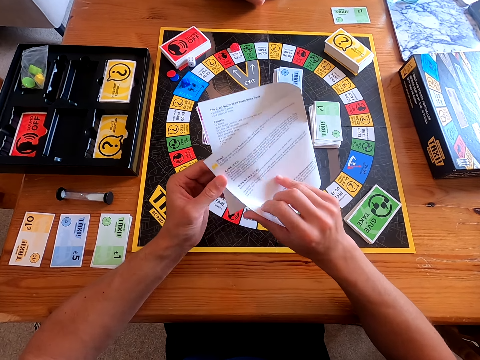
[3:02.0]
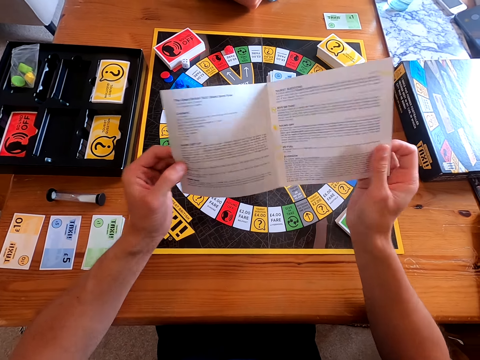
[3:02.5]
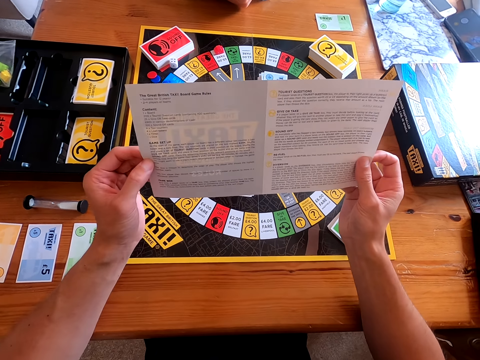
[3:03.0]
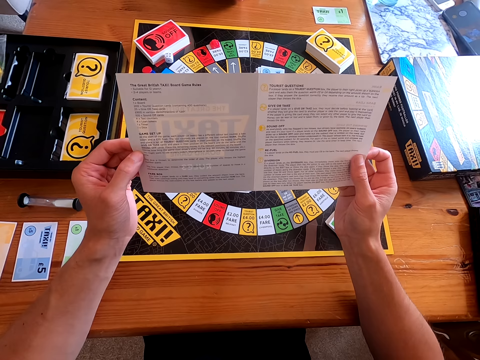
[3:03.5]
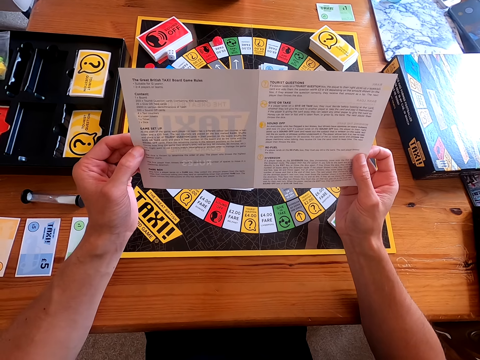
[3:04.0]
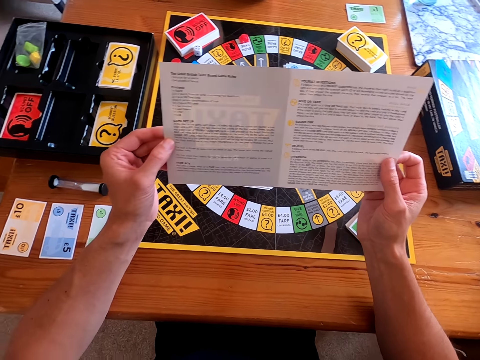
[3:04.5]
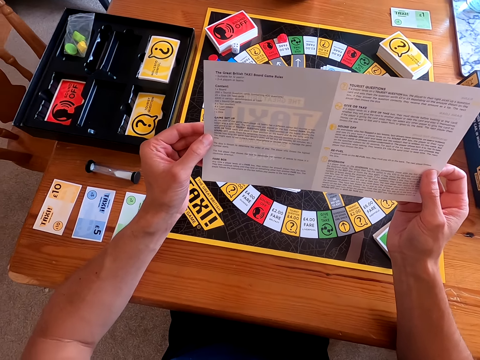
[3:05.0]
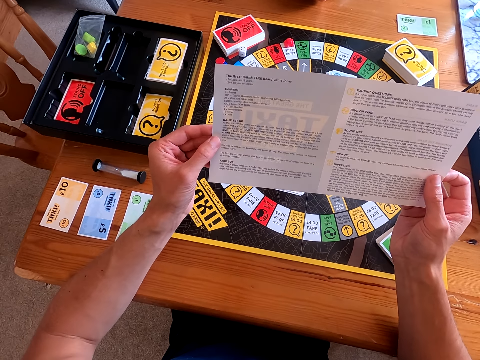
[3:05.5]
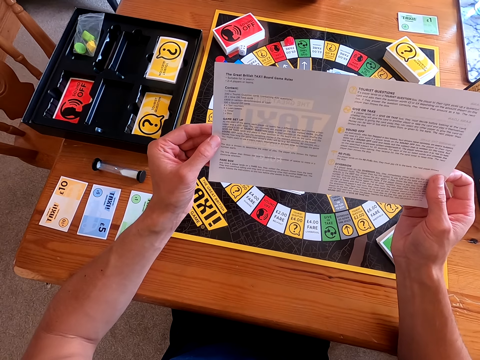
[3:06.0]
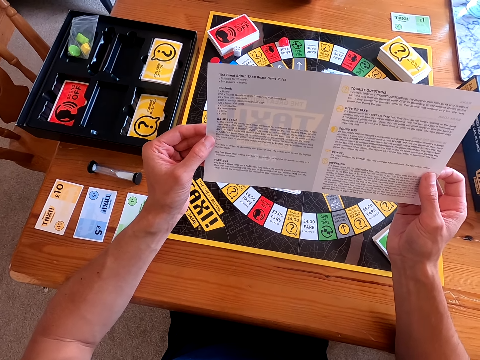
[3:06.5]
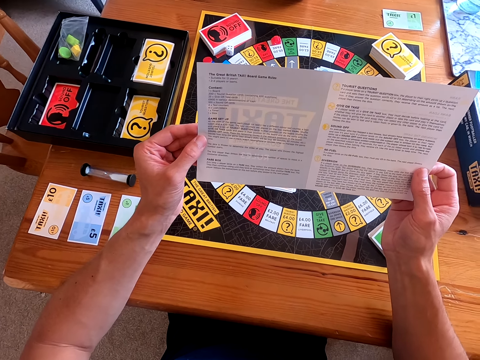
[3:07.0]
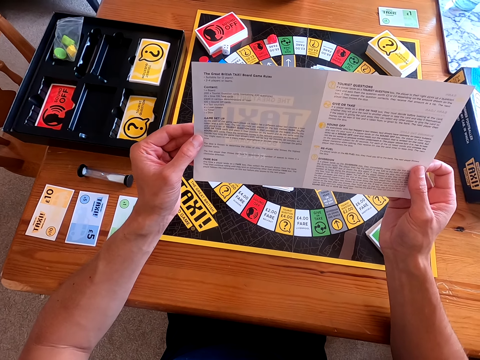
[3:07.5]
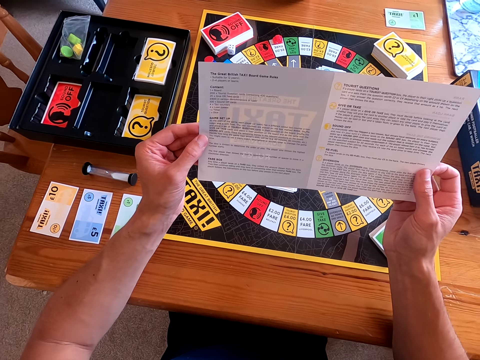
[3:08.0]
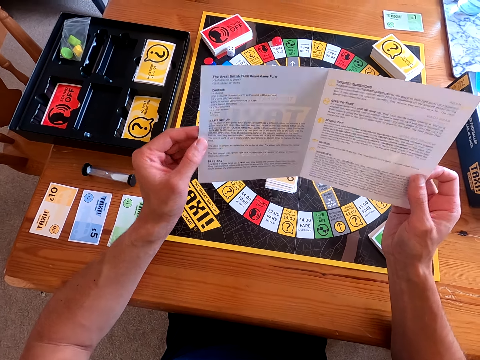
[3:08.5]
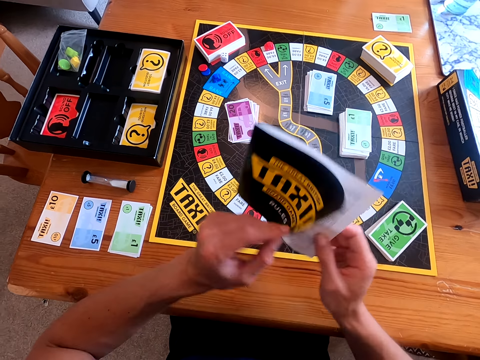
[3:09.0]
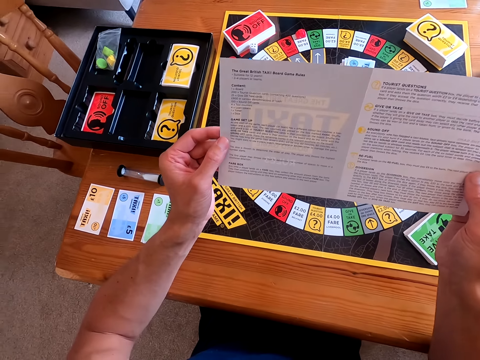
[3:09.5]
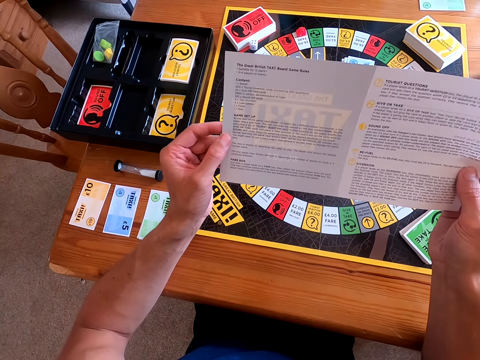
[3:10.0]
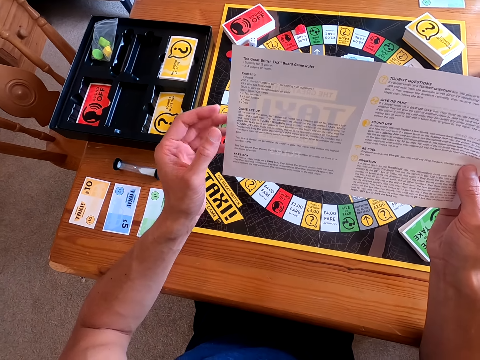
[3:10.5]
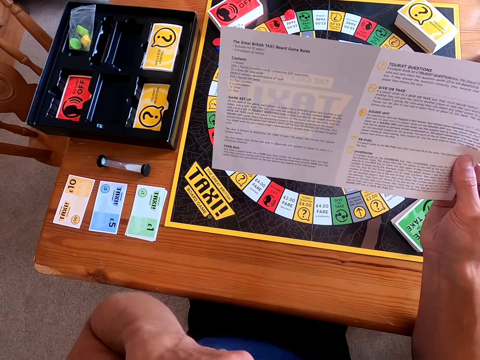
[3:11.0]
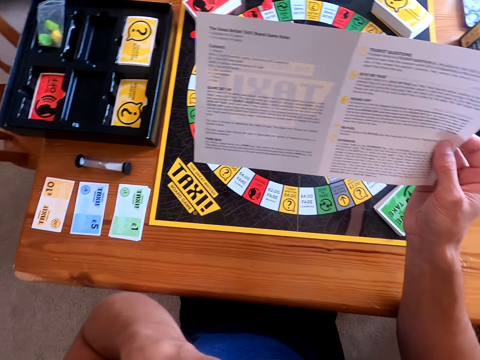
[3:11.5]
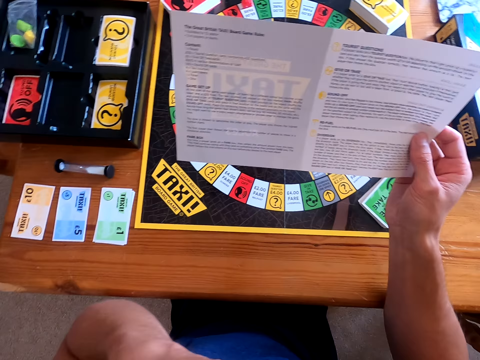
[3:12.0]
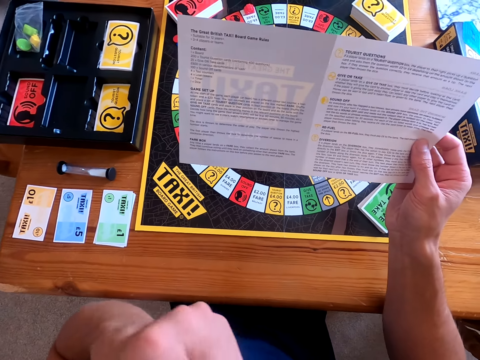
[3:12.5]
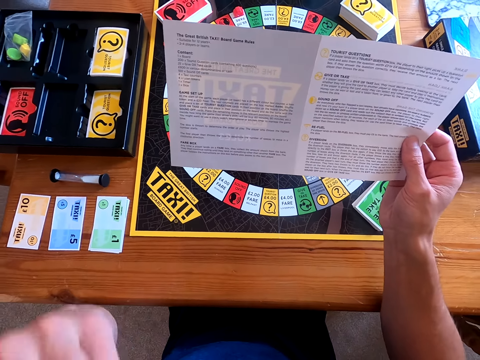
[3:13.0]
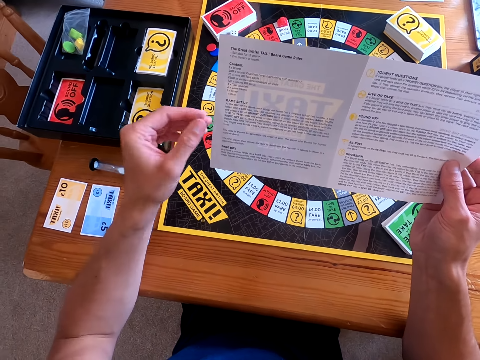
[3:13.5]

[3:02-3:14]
The camera wearer reads the taxi guide. He speaks. He touches his face.

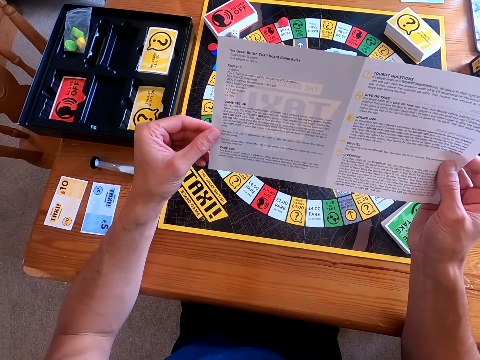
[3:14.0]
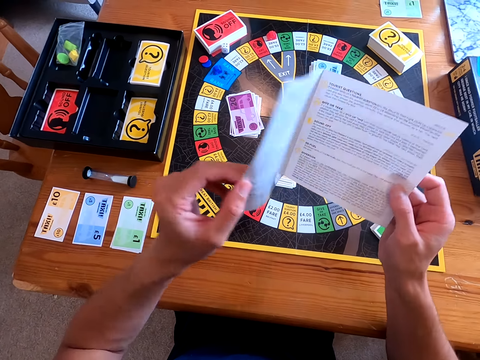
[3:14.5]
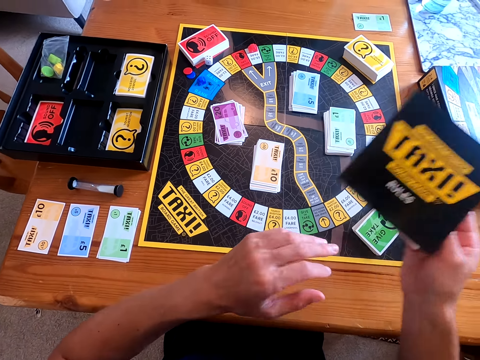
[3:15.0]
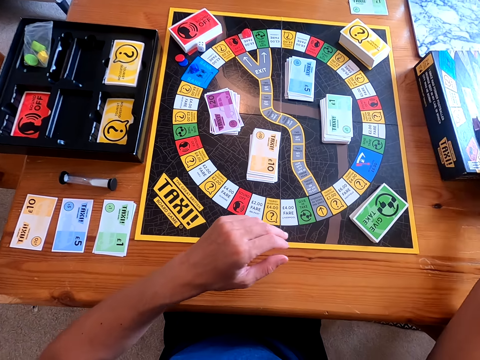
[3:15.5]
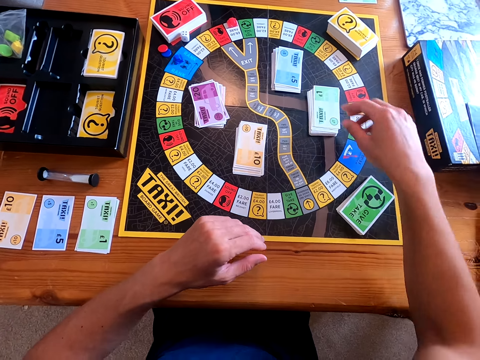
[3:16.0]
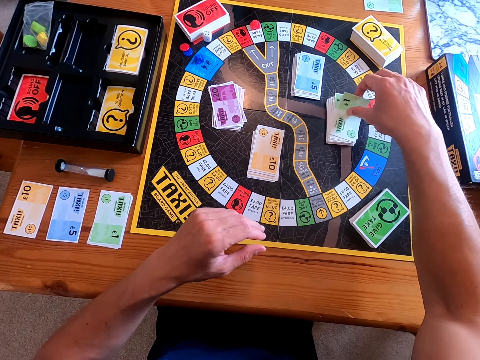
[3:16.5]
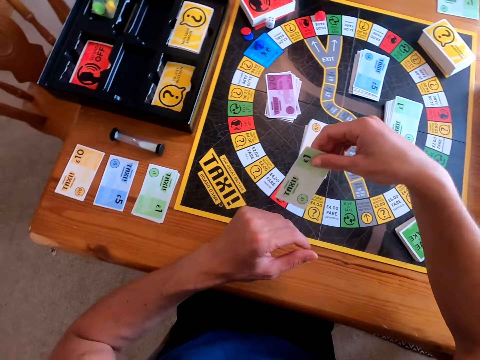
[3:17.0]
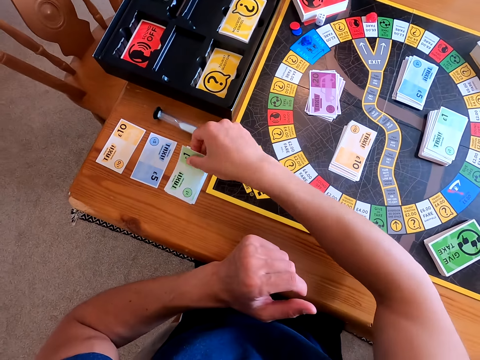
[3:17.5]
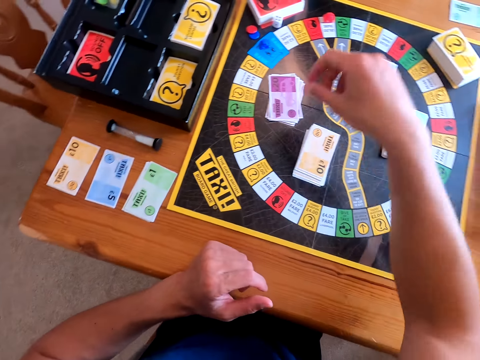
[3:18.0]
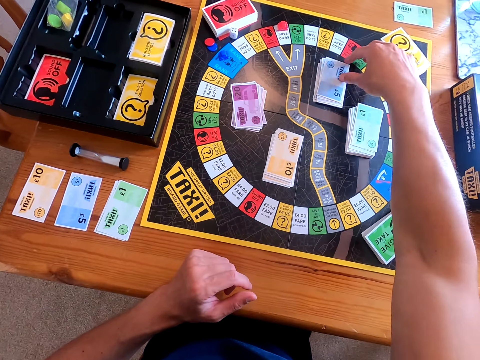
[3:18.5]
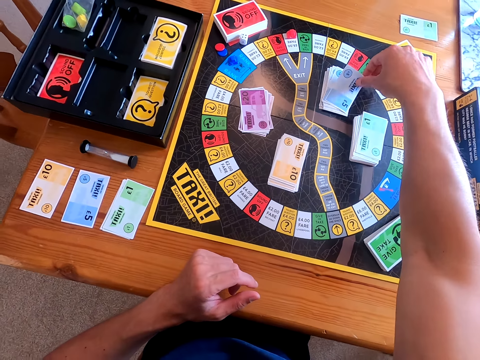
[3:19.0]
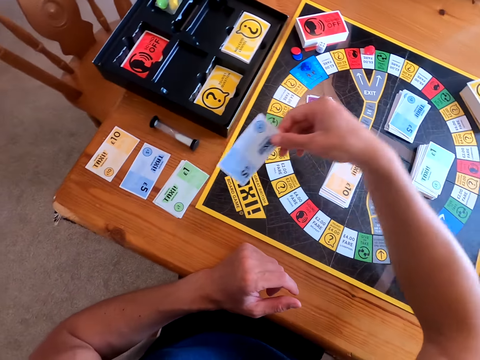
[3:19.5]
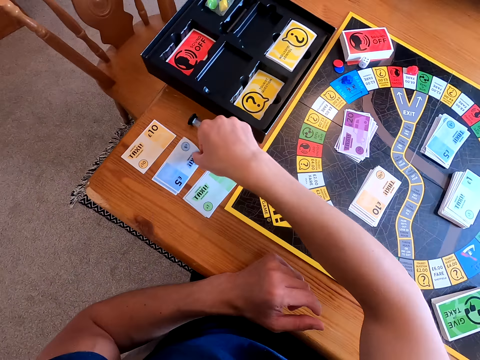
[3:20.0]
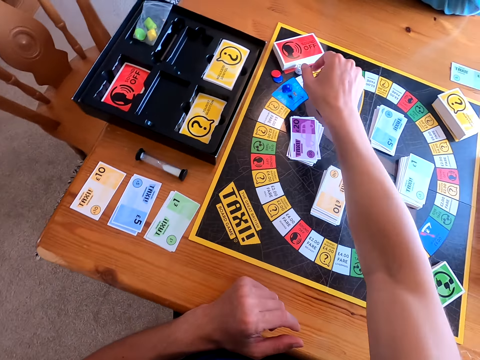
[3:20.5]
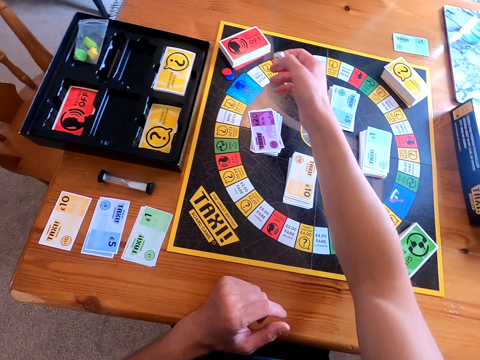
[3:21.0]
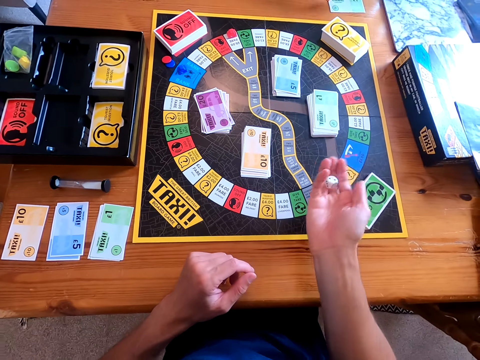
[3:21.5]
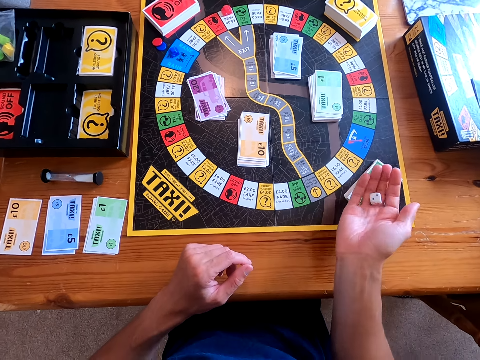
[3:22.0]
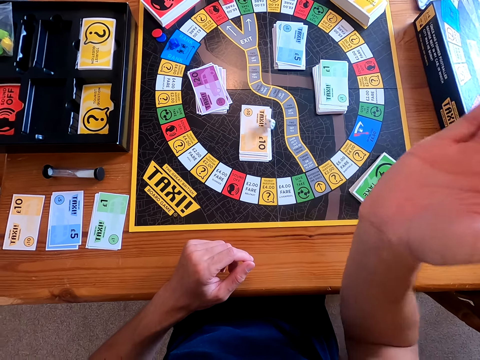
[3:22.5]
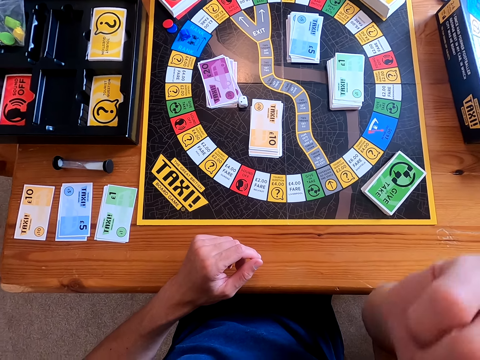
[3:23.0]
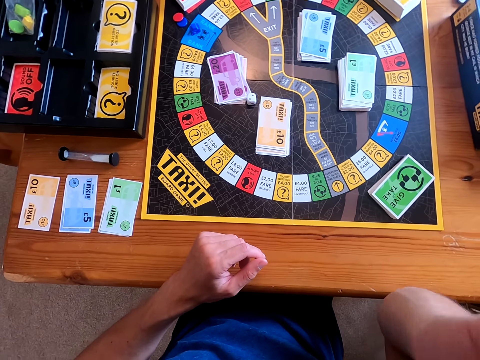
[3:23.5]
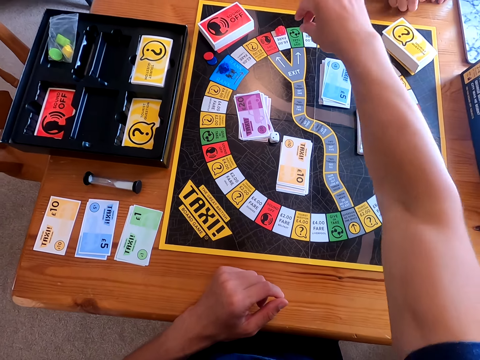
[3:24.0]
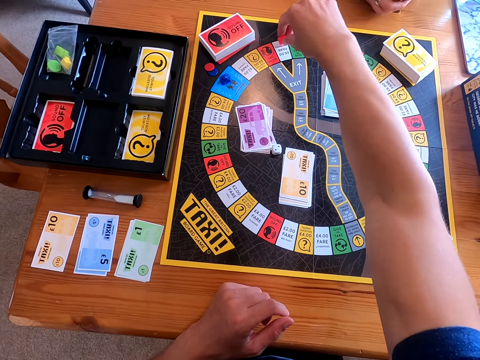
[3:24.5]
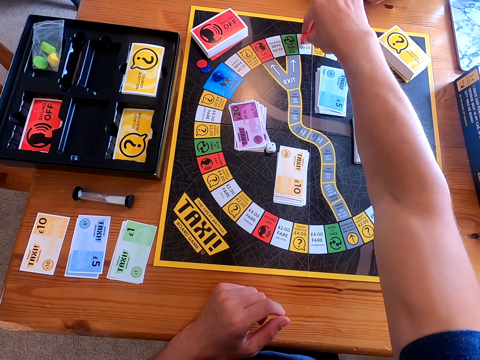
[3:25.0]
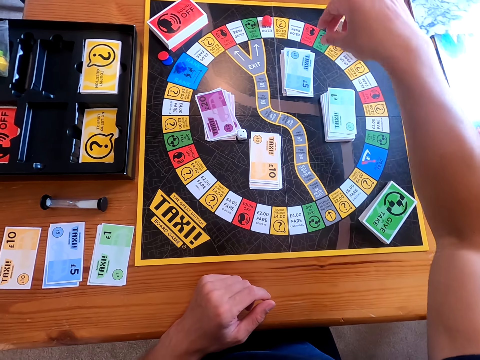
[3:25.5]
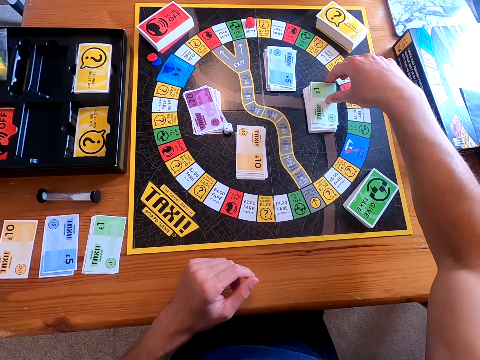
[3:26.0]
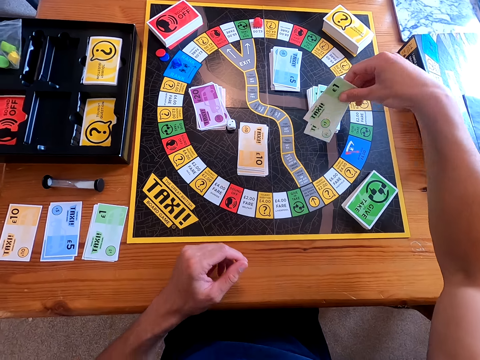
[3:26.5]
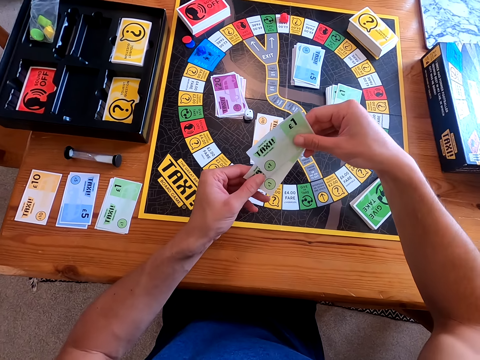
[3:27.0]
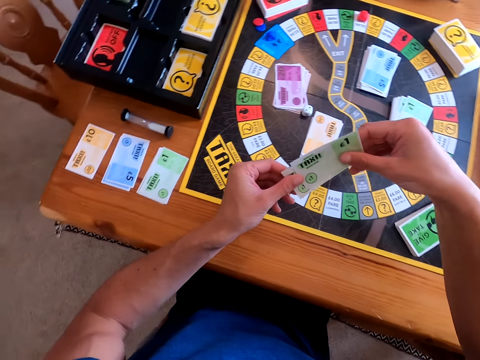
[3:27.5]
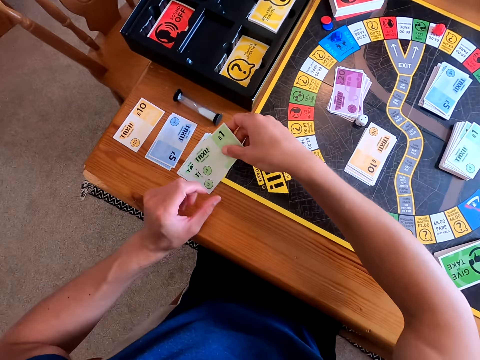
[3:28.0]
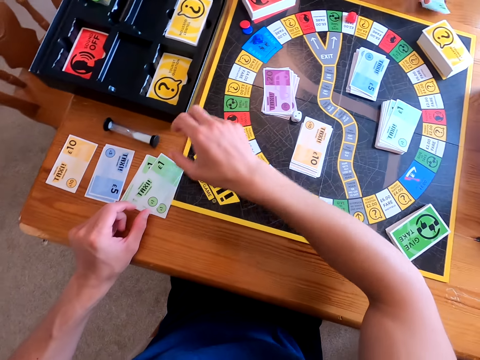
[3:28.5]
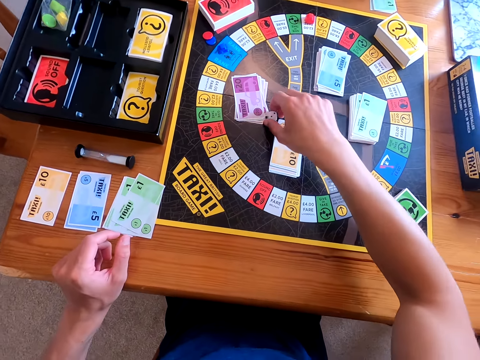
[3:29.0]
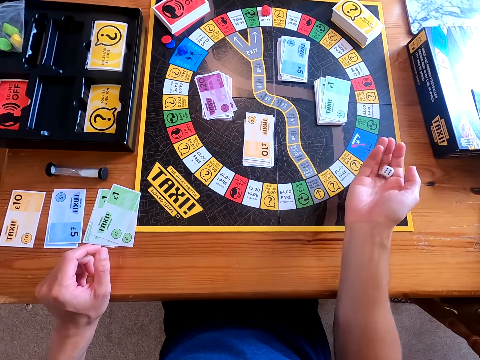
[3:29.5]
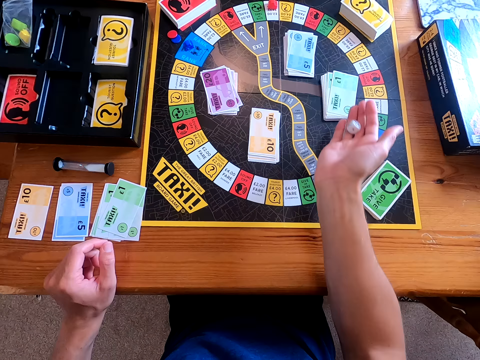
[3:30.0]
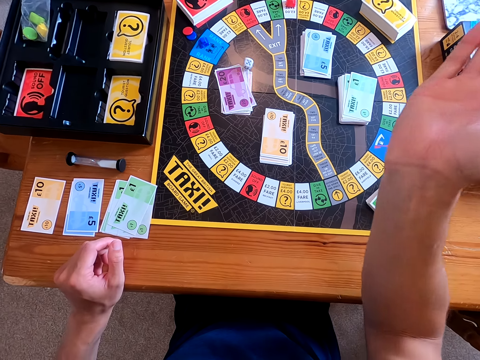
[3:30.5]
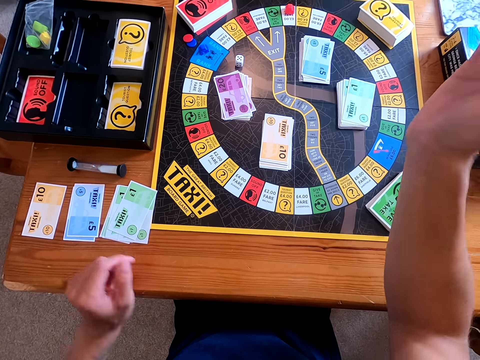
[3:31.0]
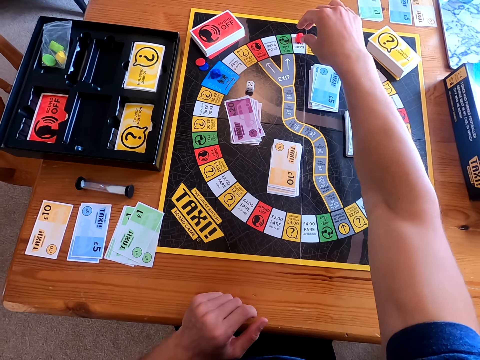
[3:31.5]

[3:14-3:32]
The camera wearer places the taxi guide on the box cover. He picks up a card from the board and places the card on the table. He picks up a card from the board and places the card on the table. He picks up a dice from the board, shakes the dice in his hand and throws the dice on the board. He moves the piece on the board. He picks up a card from the board and places the card on the table. He picks up the dice from the board, shakes the dice in his hand and throws the dice on the board.
